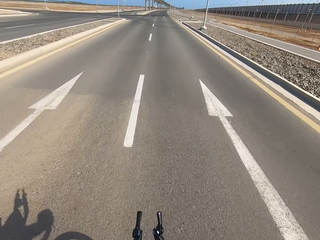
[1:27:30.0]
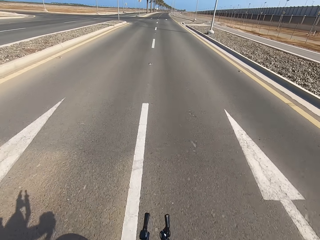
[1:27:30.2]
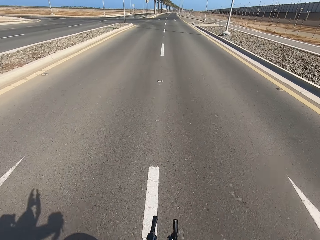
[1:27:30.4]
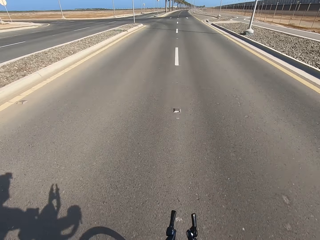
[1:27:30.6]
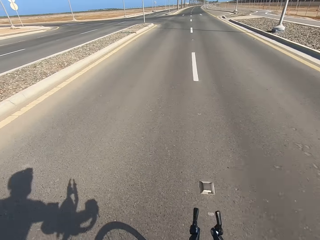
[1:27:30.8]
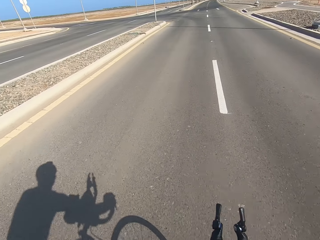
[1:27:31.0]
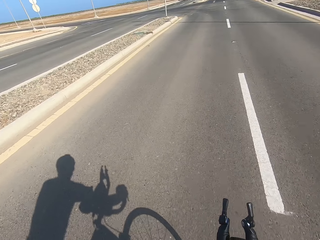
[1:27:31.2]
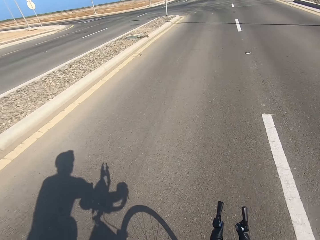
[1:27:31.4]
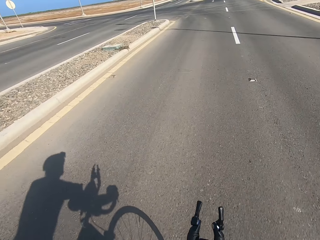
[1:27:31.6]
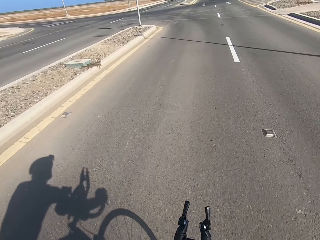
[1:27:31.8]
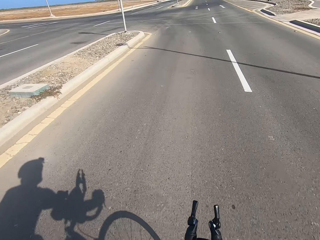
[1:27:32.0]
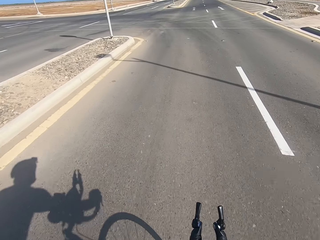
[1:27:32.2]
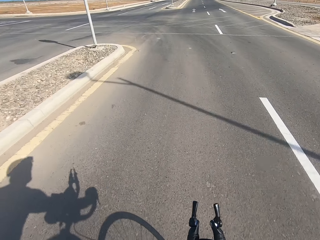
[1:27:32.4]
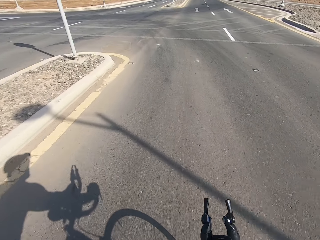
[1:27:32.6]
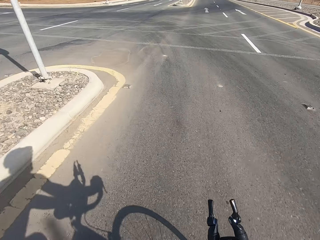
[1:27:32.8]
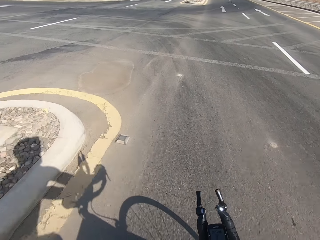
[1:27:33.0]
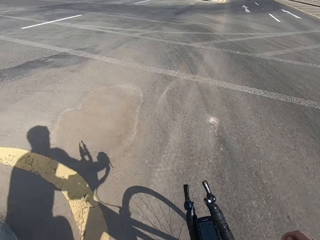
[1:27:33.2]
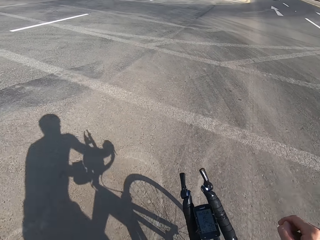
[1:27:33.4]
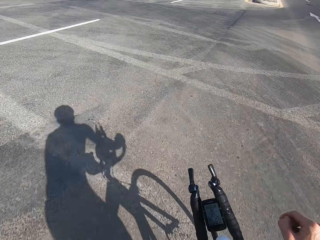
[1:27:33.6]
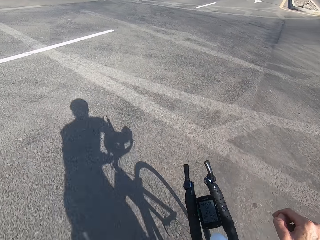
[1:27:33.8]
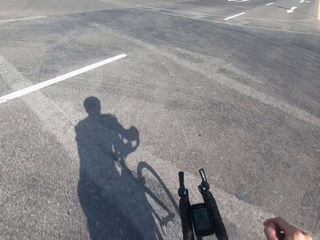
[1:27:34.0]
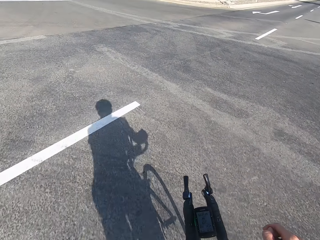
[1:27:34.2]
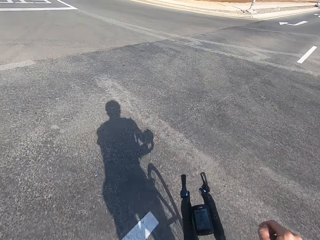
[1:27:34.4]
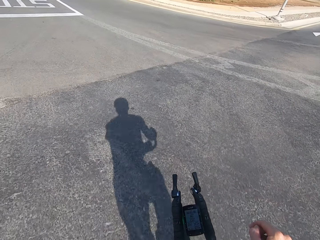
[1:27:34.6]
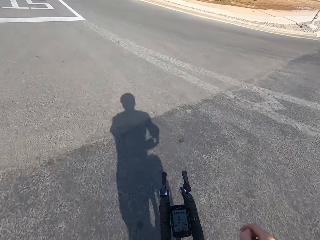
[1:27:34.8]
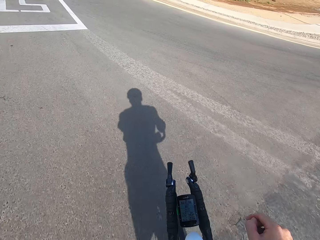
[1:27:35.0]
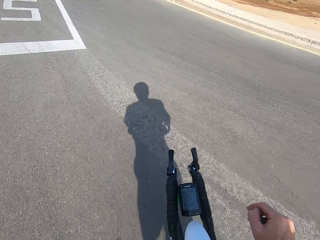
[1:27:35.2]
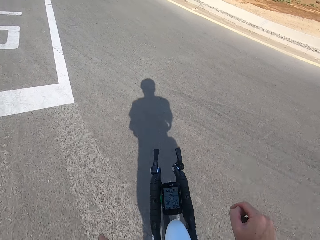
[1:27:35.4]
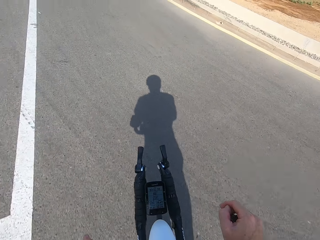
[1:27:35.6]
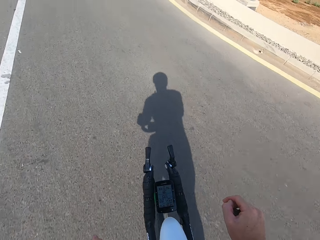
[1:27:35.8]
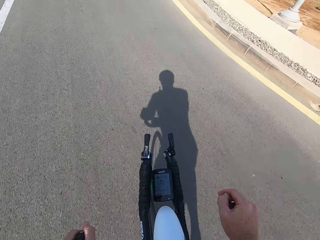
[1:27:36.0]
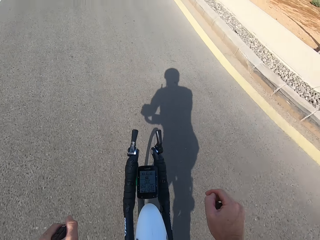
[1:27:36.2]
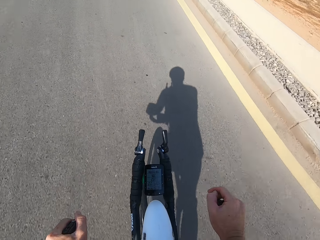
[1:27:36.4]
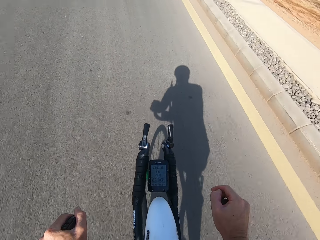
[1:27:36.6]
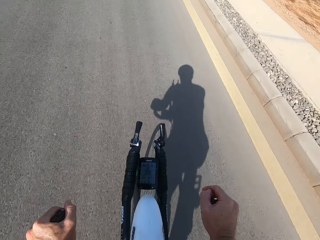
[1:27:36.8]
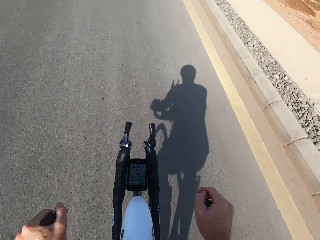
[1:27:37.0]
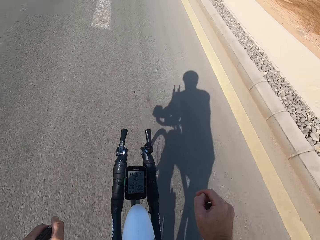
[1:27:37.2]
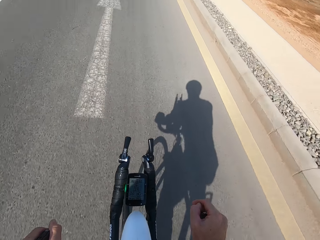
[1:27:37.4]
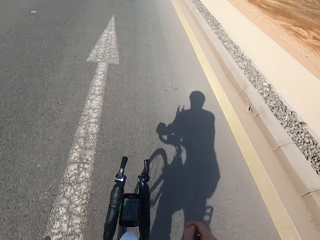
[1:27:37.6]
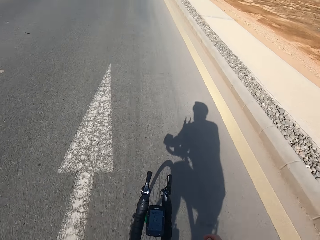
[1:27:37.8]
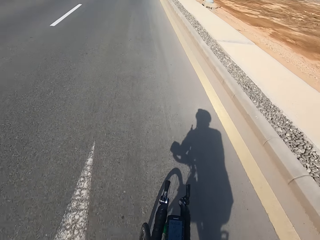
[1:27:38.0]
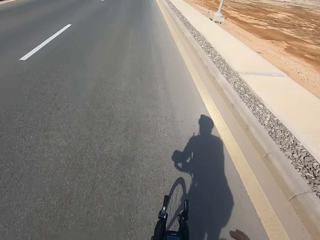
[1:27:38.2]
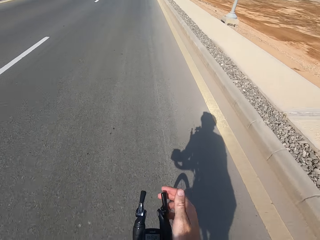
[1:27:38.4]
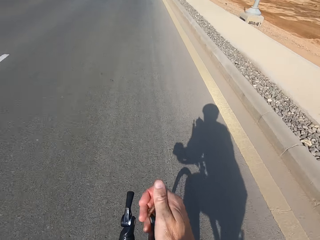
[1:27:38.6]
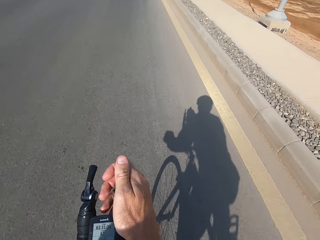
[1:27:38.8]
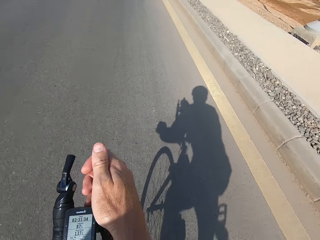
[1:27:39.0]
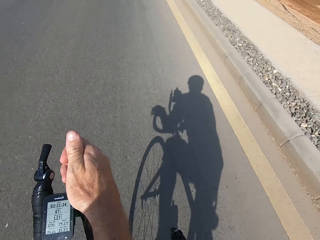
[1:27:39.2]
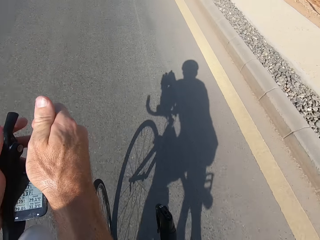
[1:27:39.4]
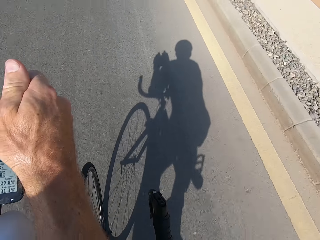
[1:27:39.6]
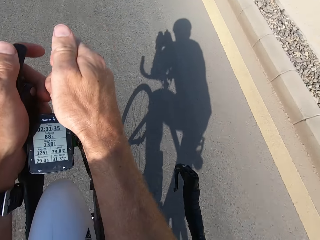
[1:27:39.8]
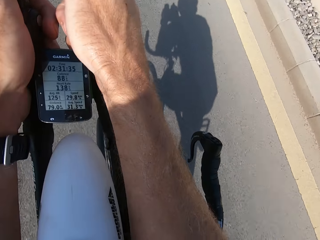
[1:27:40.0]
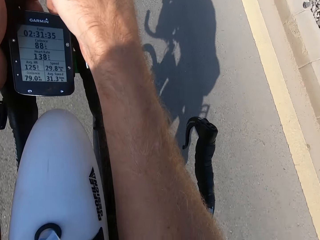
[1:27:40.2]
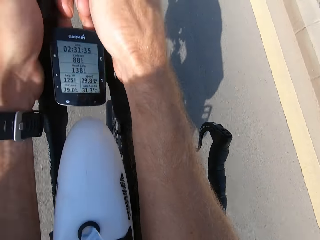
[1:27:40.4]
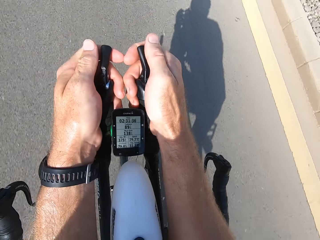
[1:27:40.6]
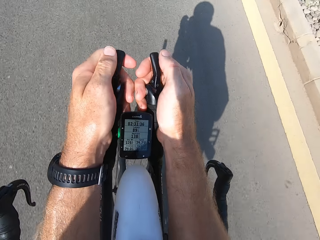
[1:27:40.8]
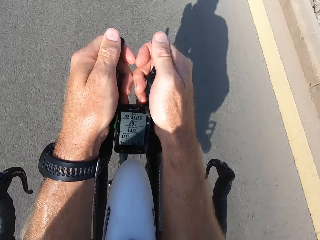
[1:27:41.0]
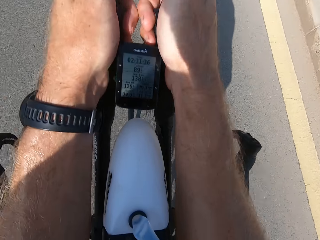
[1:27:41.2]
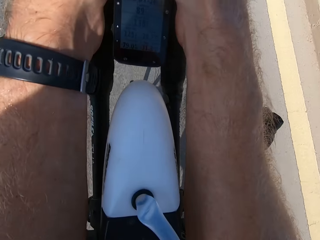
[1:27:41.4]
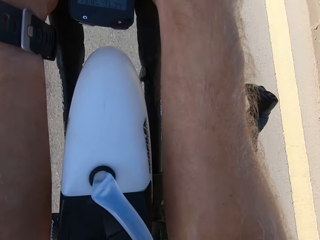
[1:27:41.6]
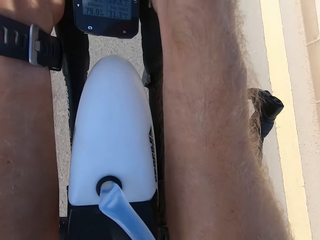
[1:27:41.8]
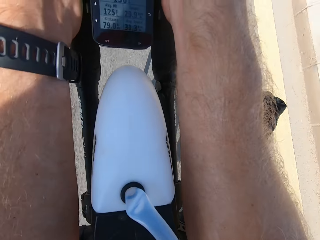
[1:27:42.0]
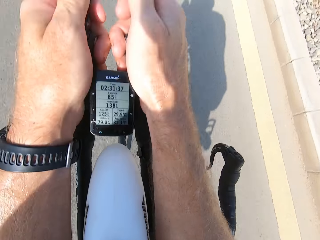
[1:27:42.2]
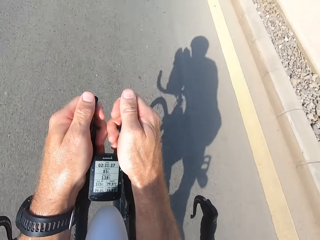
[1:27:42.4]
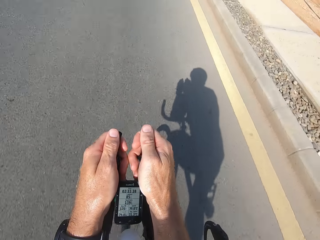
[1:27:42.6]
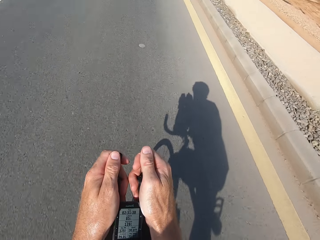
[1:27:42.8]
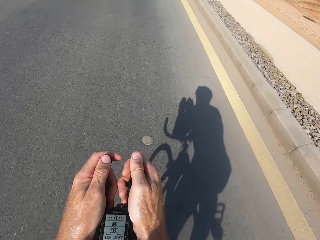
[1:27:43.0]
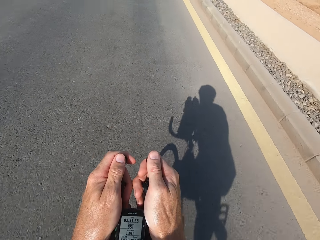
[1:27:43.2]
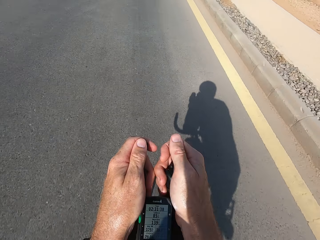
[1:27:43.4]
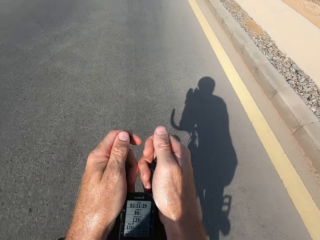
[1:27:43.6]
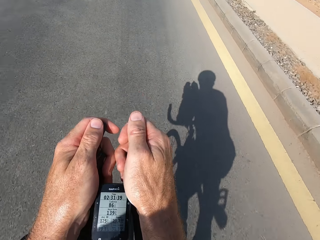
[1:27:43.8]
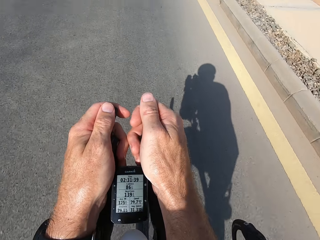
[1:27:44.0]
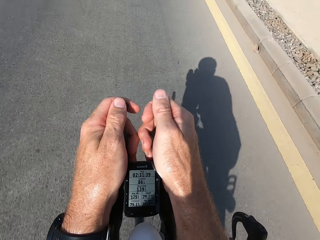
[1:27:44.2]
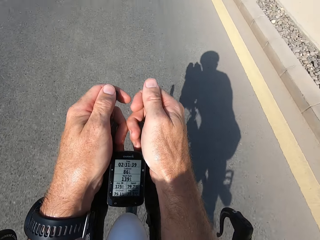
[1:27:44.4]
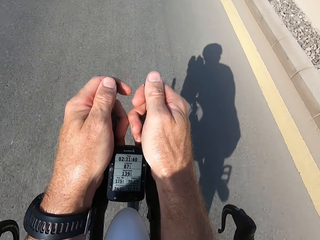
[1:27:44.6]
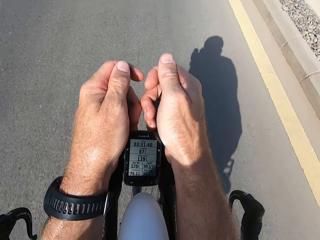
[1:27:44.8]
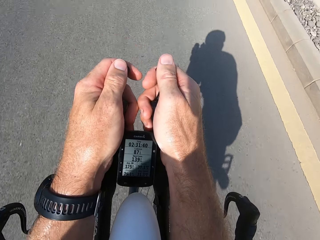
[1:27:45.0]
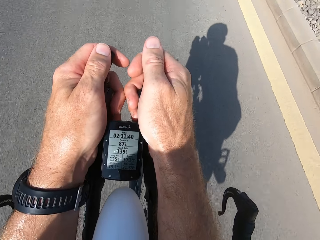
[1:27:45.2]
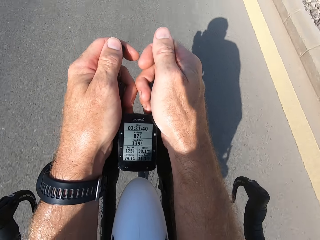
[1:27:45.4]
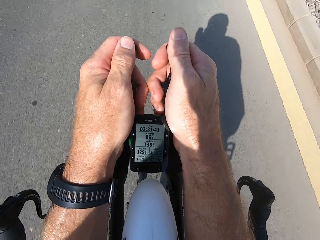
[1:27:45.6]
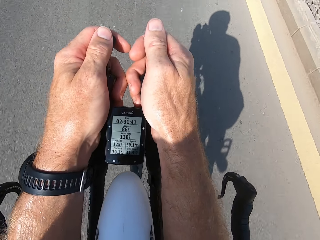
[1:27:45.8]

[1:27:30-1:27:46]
The camera wearer cycles. They hold onto the brake lever with both hands.

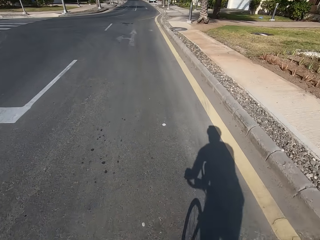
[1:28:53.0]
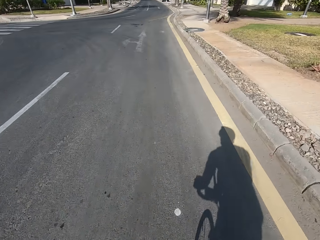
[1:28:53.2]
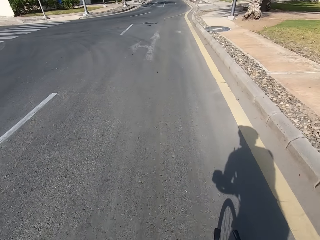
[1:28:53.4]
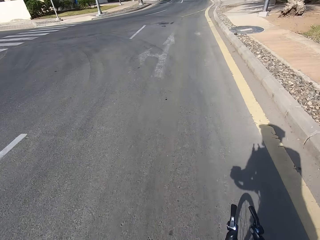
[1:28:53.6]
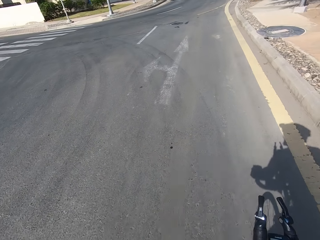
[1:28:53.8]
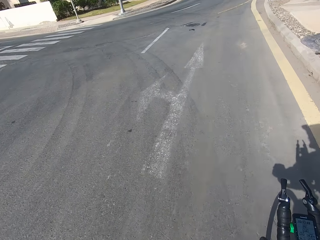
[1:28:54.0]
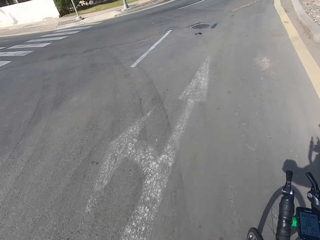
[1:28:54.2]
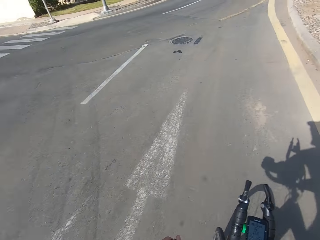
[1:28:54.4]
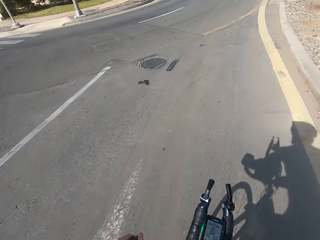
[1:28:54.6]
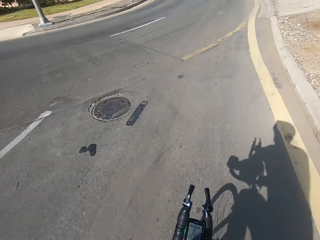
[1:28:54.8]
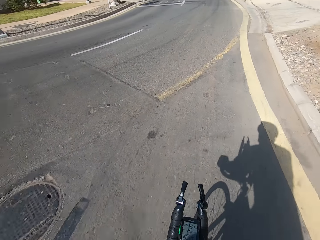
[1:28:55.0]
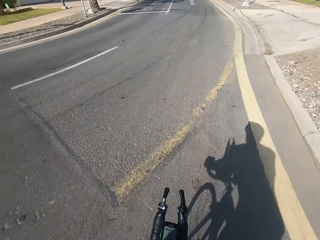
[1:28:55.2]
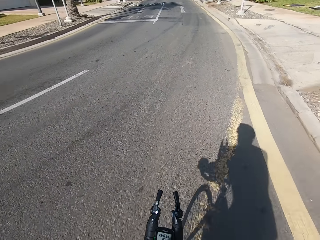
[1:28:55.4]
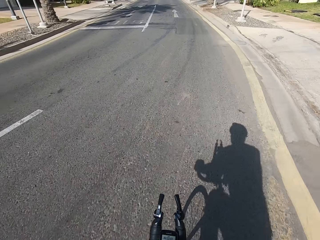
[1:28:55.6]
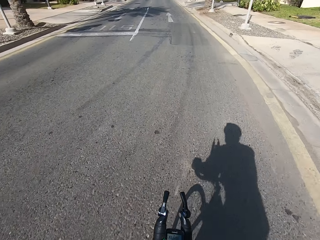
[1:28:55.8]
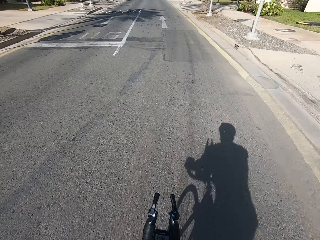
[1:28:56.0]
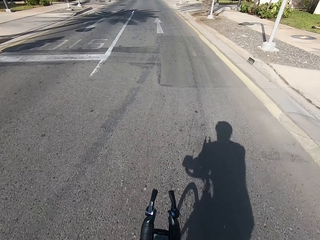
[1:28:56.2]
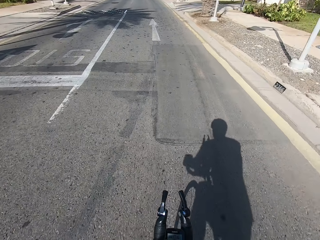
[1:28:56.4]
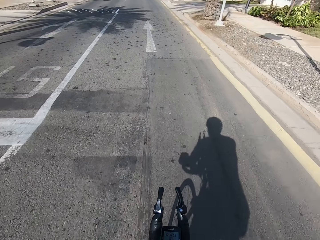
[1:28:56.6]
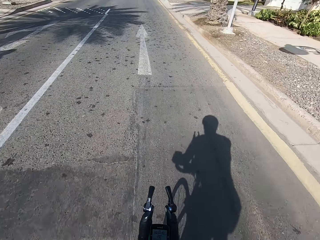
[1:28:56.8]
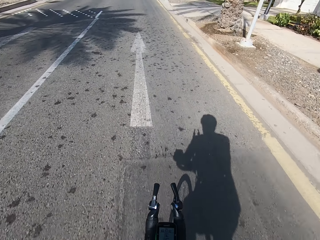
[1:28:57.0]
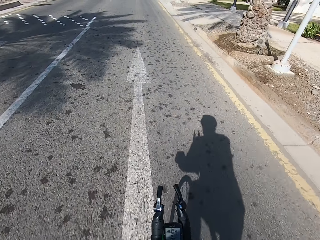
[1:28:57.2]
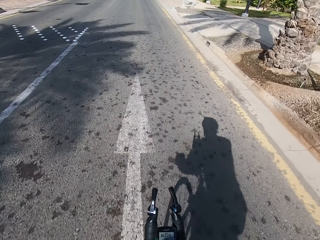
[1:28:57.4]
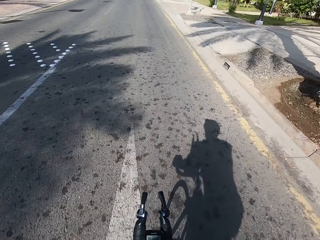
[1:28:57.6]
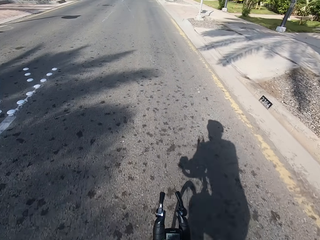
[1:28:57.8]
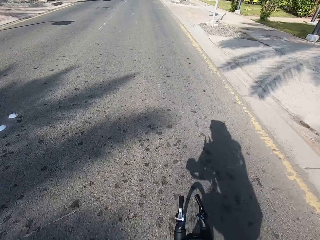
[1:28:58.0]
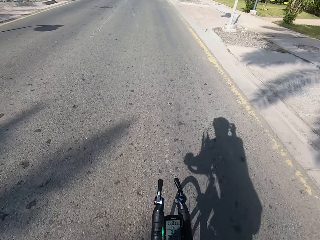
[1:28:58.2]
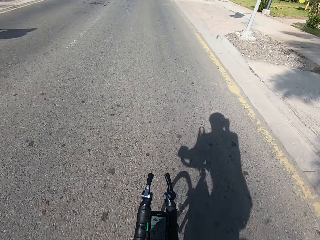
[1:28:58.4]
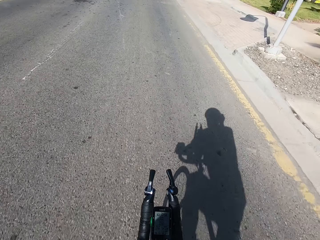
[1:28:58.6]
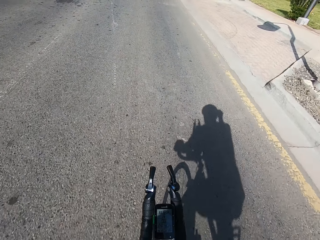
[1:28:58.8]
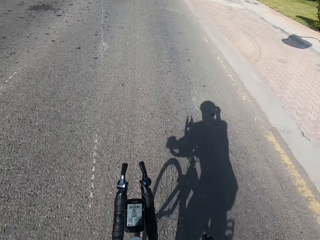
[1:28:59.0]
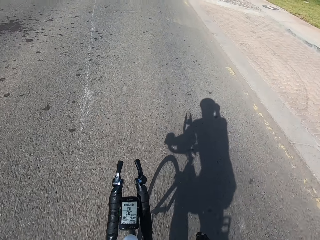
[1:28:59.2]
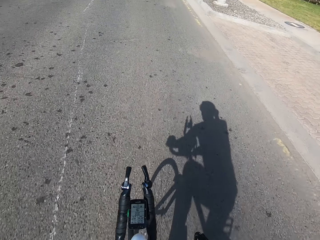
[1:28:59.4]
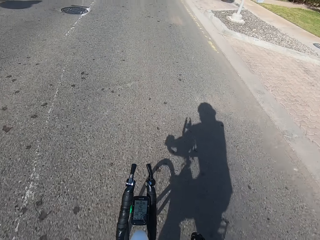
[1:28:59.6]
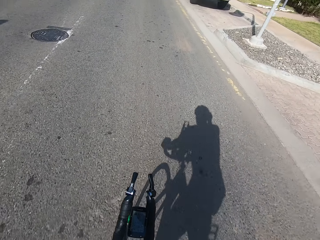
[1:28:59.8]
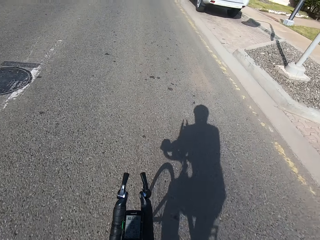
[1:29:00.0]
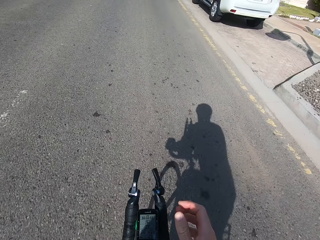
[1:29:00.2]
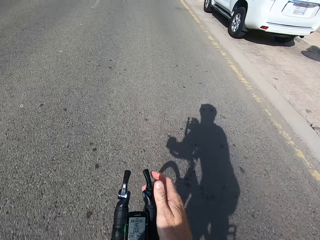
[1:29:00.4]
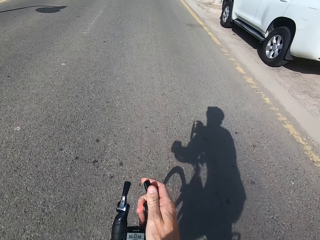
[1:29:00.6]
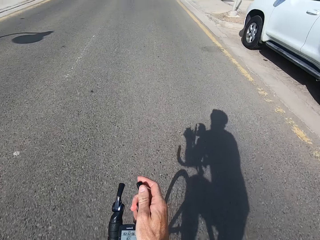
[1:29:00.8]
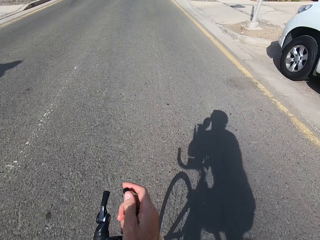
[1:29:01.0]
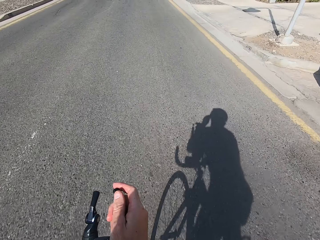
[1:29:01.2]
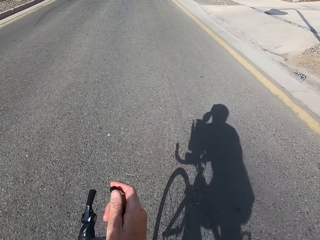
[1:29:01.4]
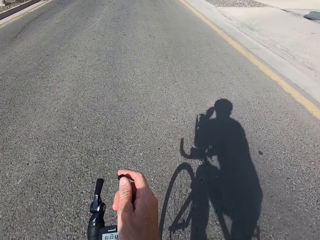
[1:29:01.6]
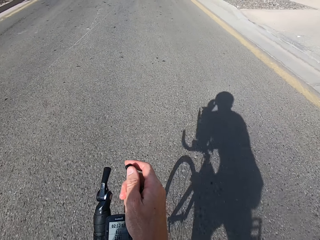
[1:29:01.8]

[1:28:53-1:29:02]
The camera wearer holds the handlebar stem with both hands. He scratches his head.
